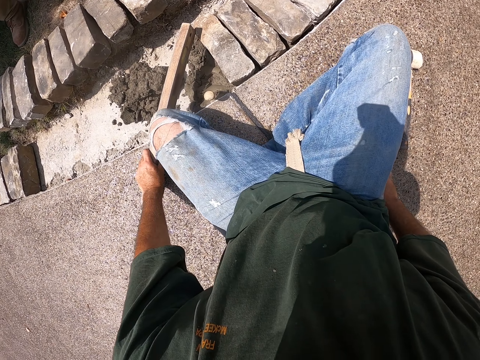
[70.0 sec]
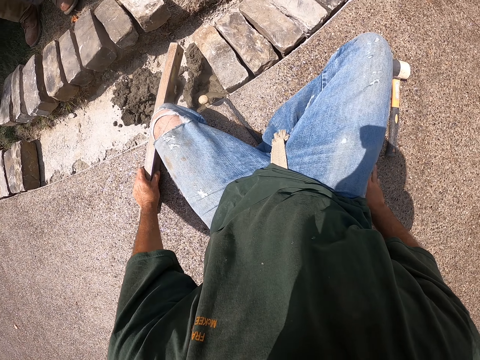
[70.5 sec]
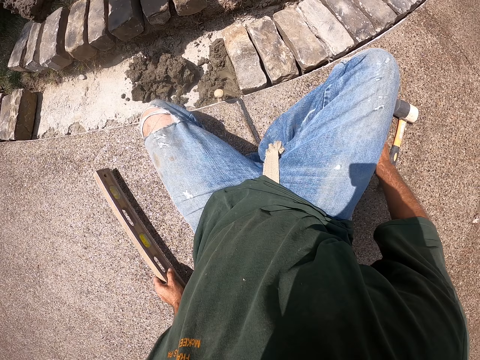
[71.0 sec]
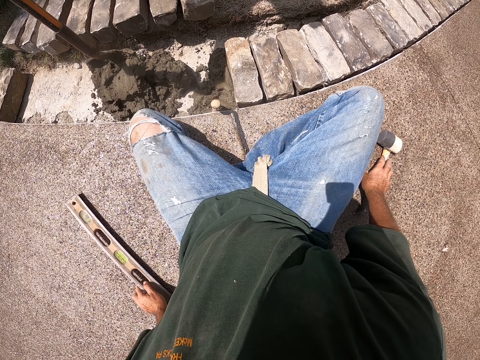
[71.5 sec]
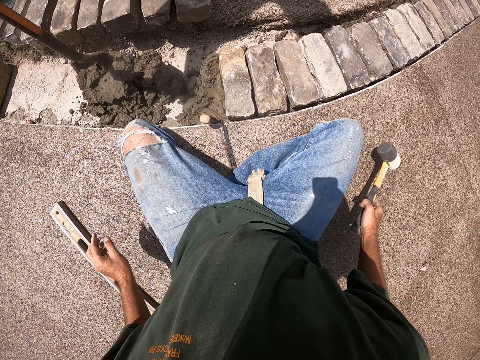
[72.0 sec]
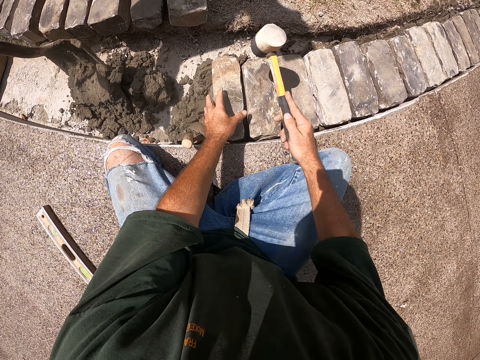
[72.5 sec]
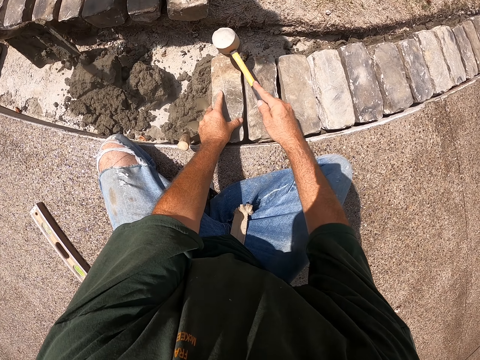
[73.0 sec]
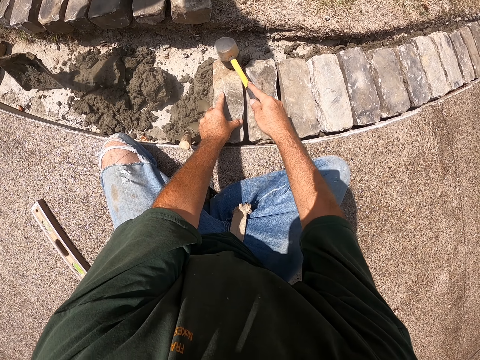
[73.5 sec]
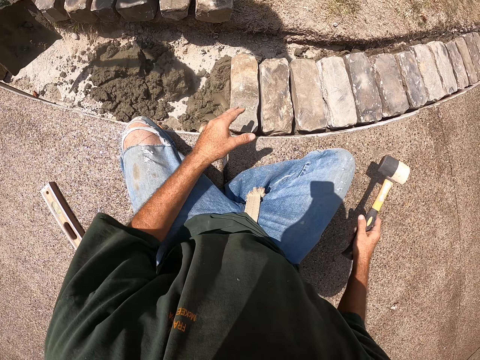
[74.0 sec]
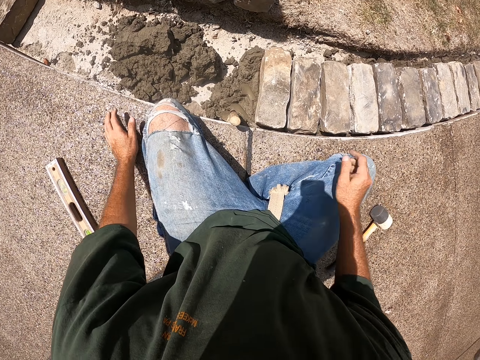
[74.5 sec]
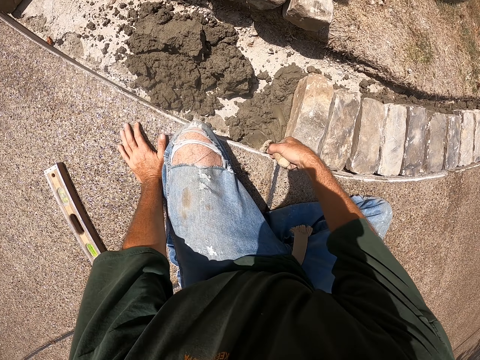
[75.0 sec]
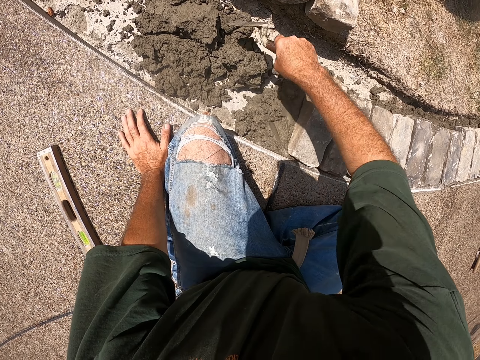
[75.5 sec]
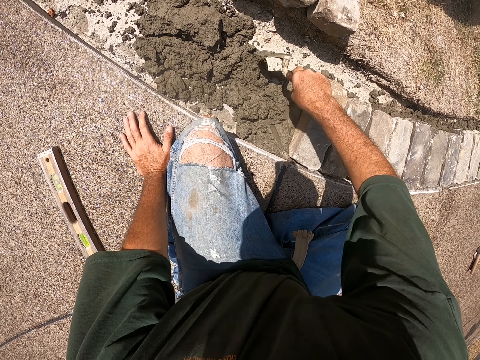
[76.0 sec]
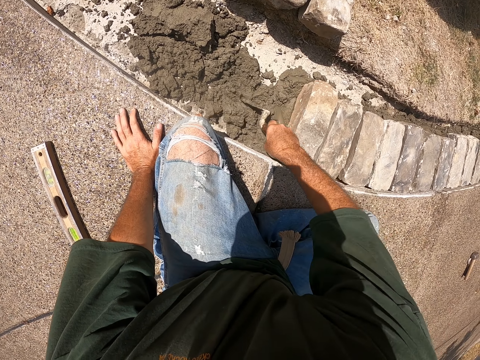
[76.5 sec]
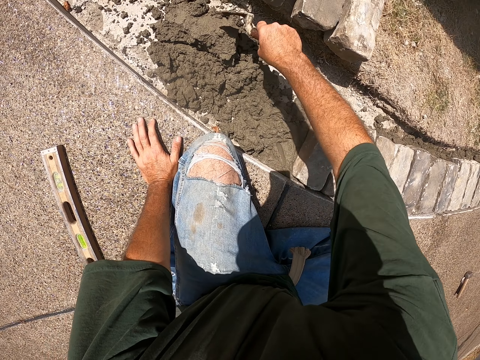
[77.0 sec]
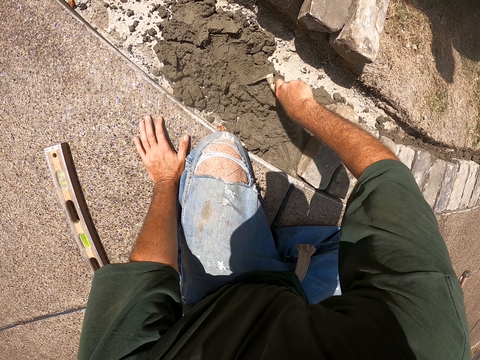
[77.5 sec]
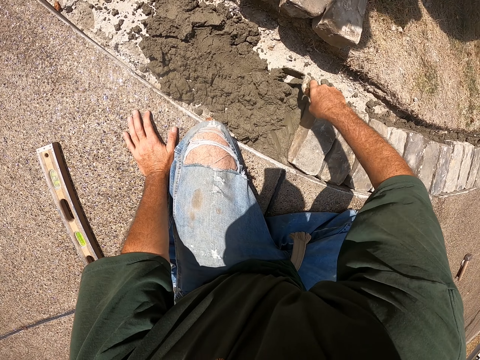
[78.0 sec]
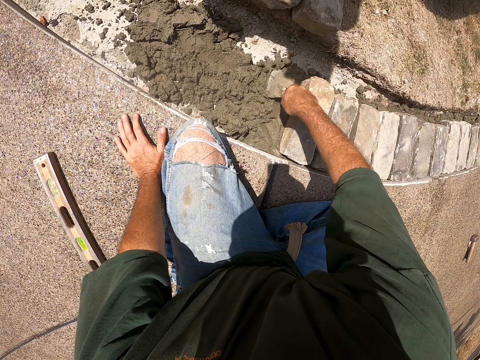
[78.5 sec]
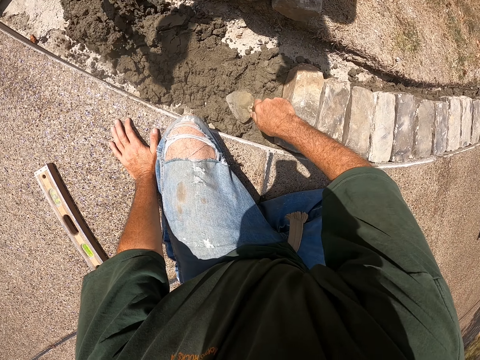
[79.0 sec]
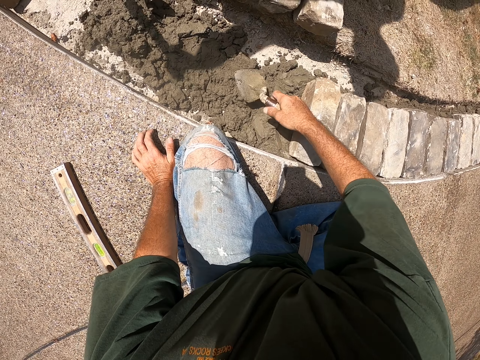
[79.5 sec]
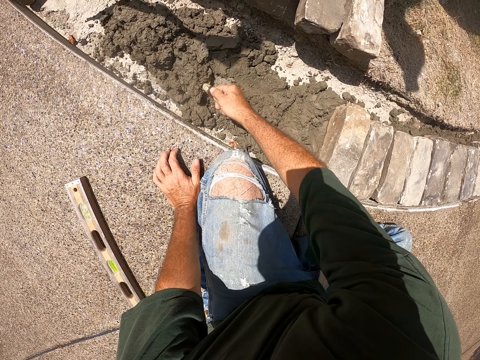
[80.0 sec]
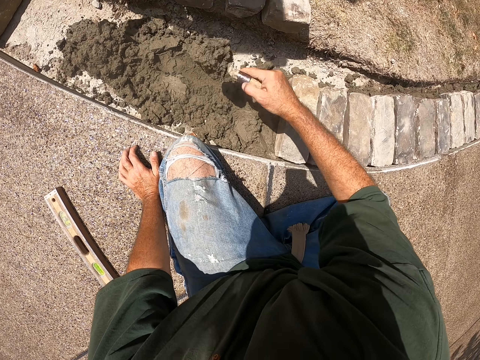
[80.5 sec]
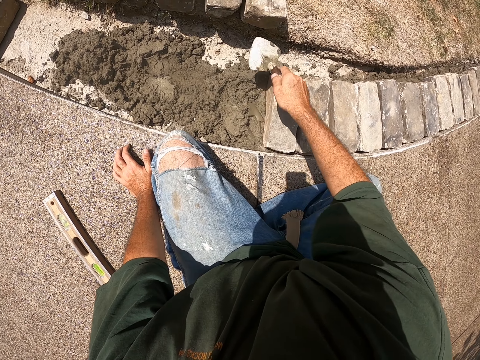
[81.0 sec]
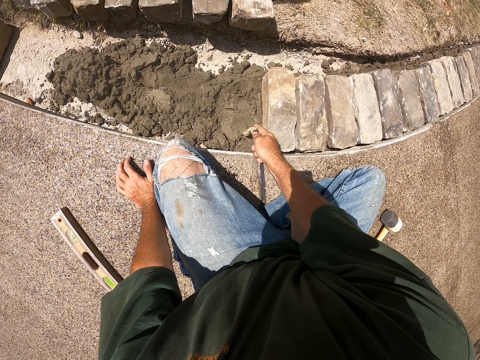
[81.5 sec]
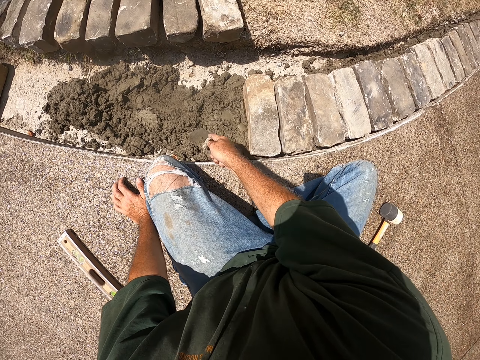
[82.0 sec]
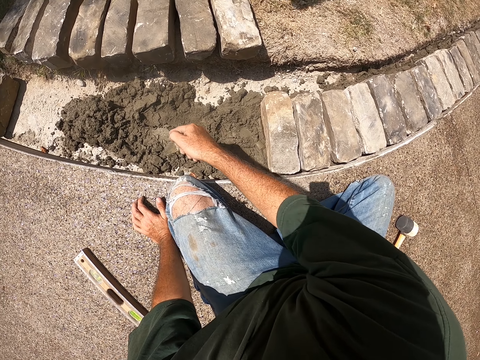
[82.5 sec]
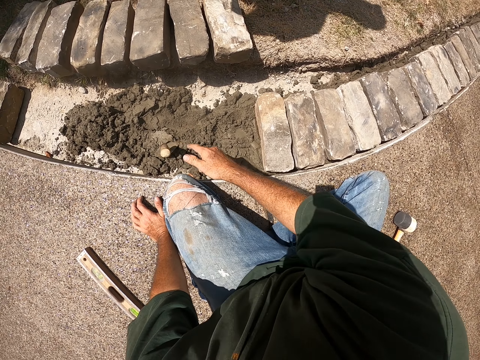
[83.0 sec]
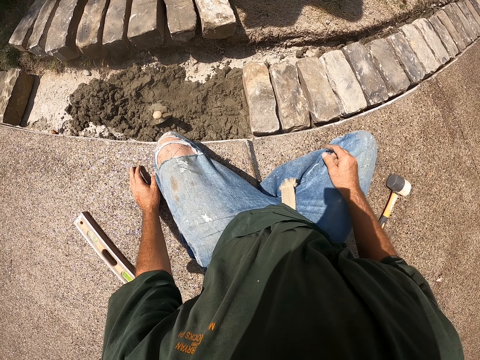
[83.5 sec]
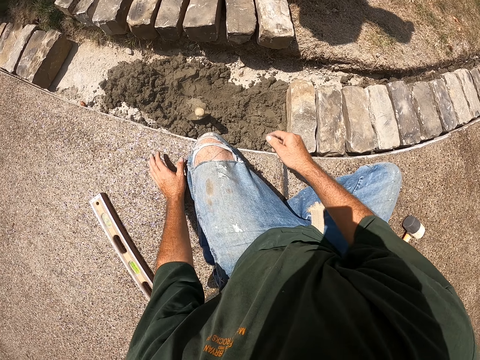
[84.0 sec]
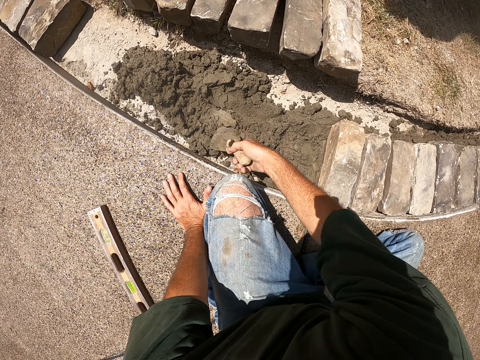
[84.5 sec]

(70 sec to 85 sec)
The camera wearer puts down the spirit level or I-beam level. They put the I-beam level over the brick. A man pours the concrete. The camera wearer moves the I-beam level. They pick up the hammer. They hit the brick with the hammer. They put down the hammer. They hold the trowel. They pick up a scooper. They move the concrete. They spread the cement with the scooper. They level the concrete. The man pours the concrete. The camera wearer scoops the concrete, pours the concrete, and levels the concrete. They stick the trowel in the concrete. They put down the scooper.

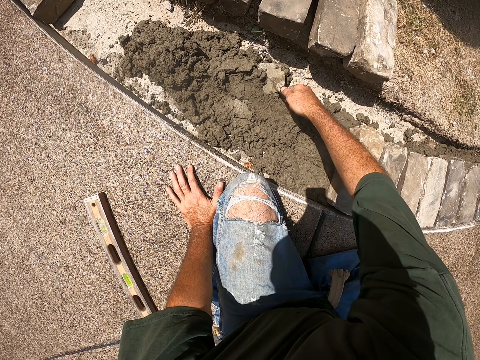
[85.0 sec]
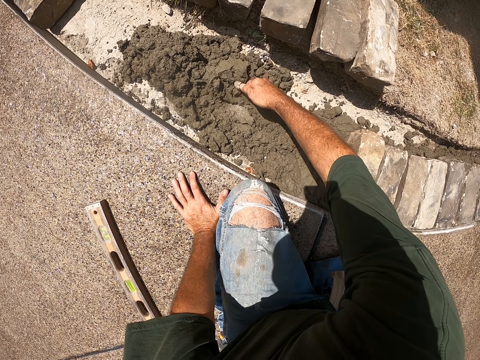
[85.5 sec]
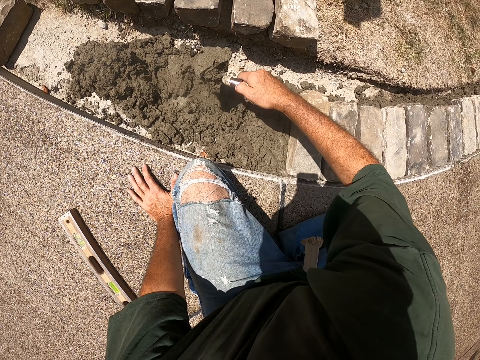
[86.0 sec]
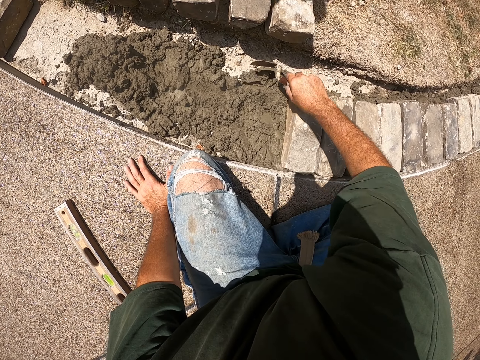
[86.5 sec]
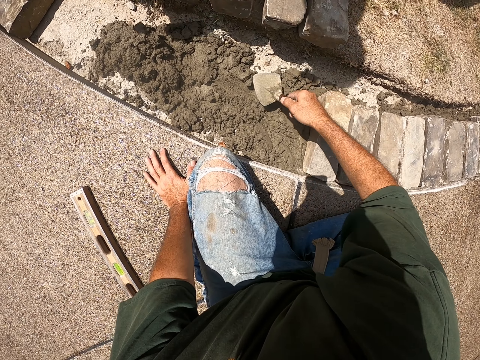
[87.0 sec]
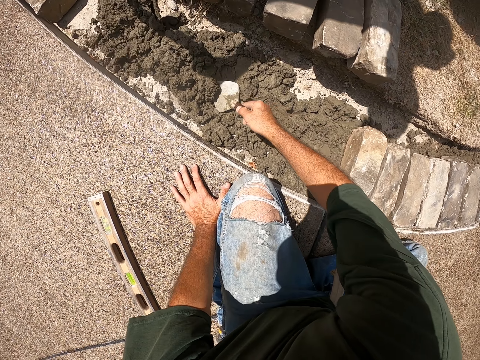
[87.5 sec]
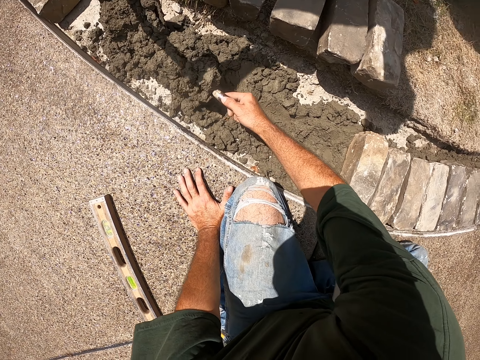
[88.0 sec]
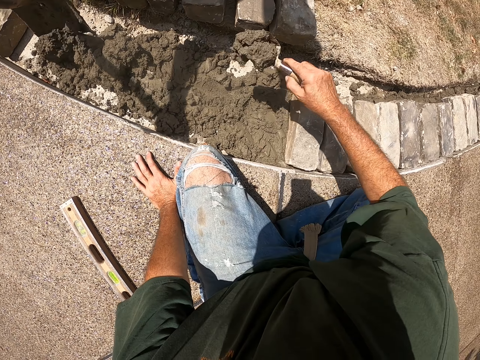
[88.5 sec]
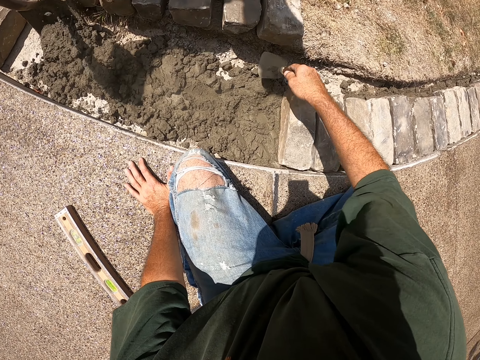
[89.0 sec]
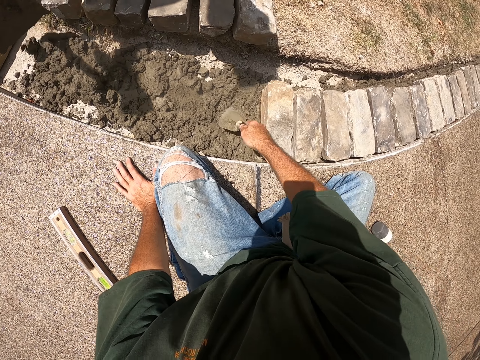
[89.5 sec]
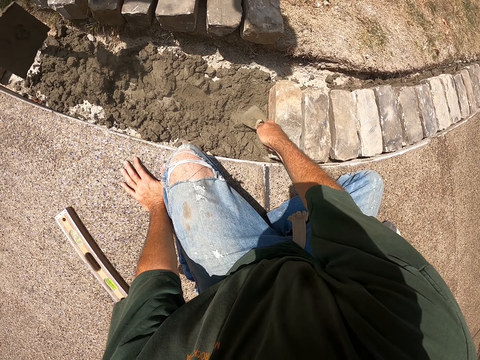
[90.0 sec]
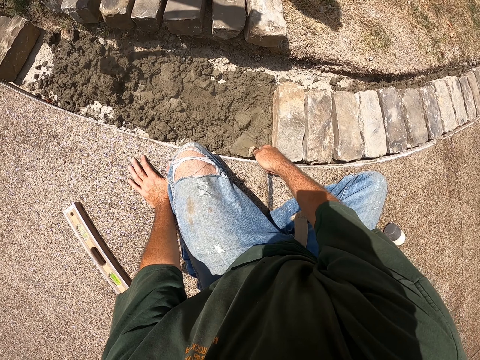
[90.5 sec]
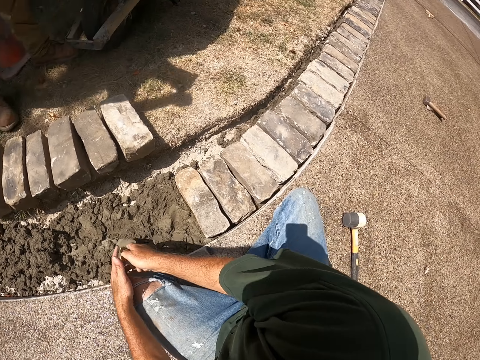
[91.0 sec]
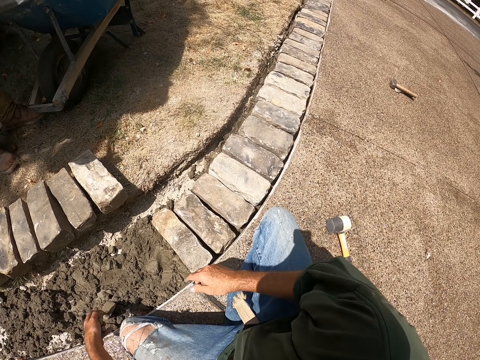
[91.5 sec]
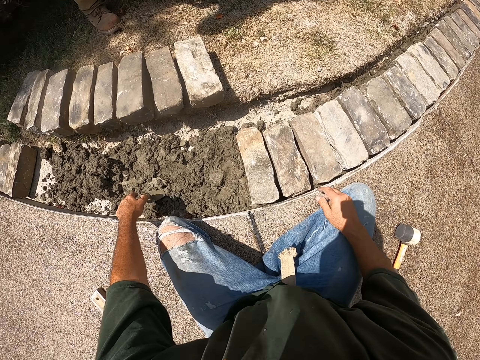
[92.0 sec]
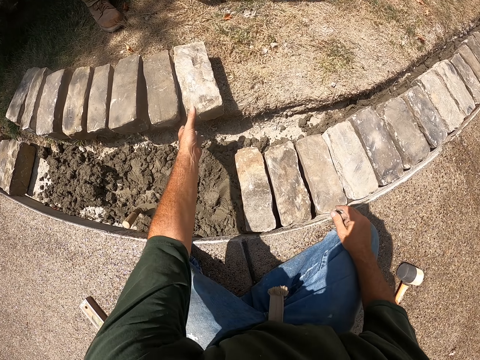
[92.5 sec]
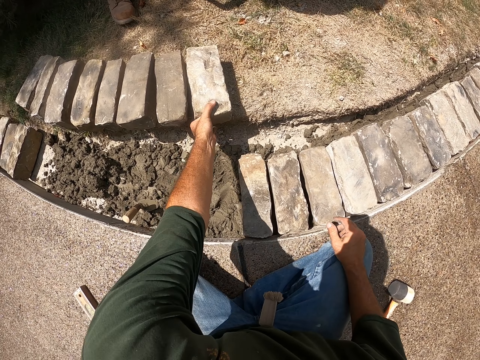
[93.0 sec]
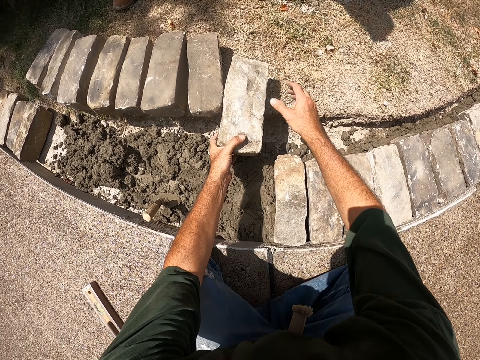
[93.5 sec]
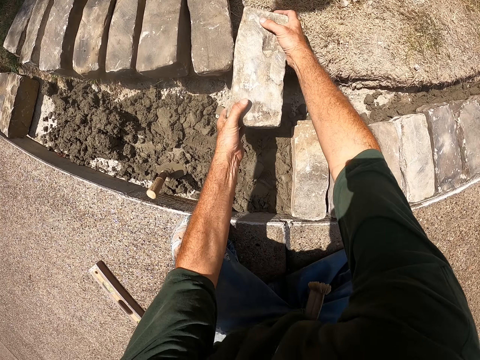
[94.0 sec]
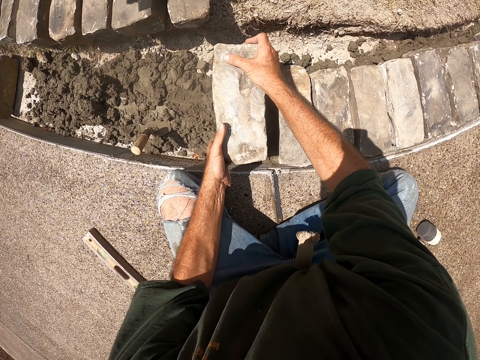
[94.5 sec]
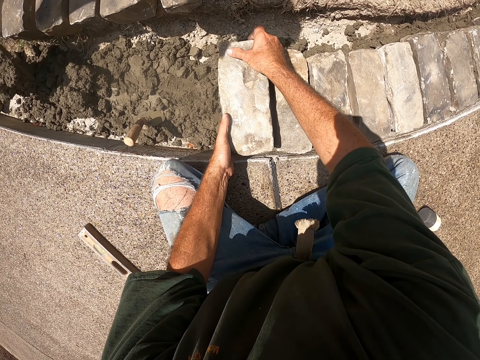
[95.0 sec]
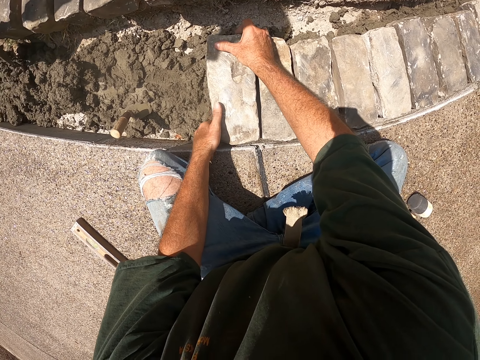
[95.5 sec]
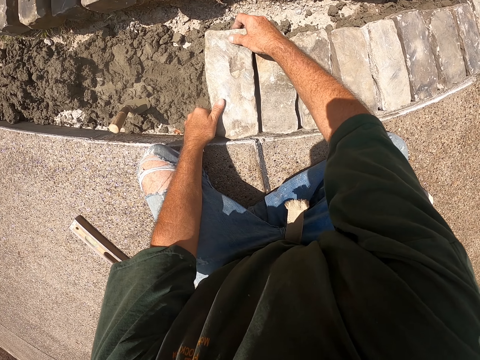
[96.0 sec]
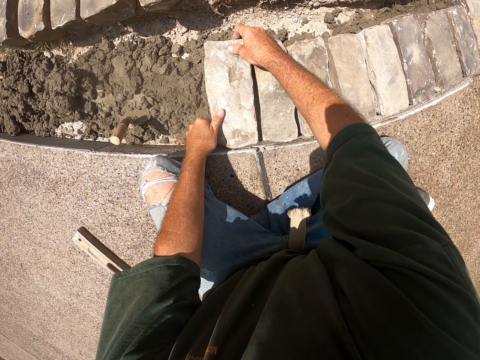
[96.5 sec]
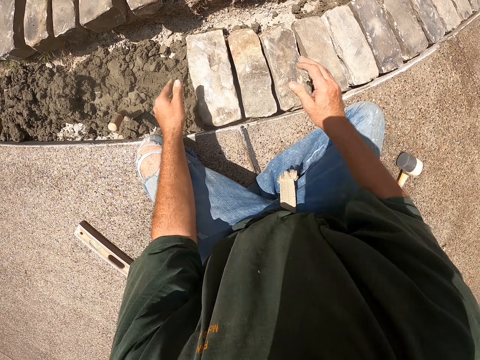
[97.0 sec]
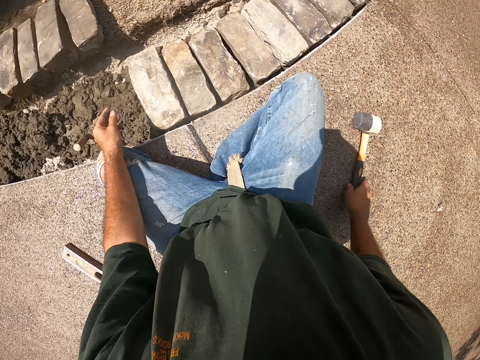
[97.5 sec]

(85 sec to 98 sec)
The camera wearer holds the trowel. They scoop the concrete. They spread cement with a scooper. They pour the concrete. A man pours the concrete. The camera wearer scoops the concrete, pours the concrete, and levels the concrete. They look around. They hold the trowel with the other hand. They stick the trowel in the concrete. They pick up a brick. They put down the brick. The man pours the concrete. The camera wearer holds the brick.
